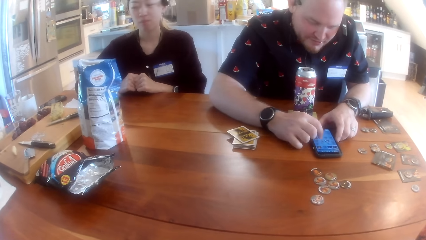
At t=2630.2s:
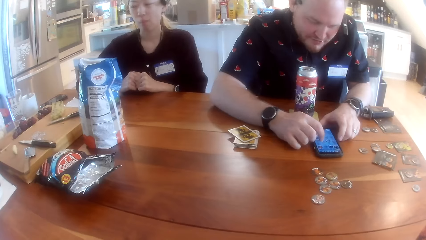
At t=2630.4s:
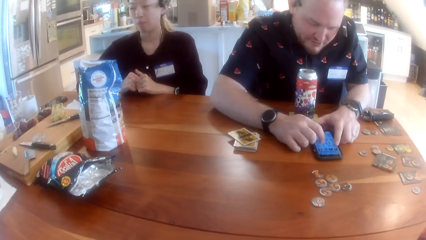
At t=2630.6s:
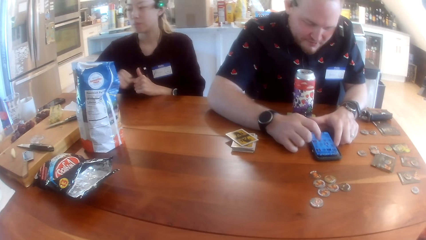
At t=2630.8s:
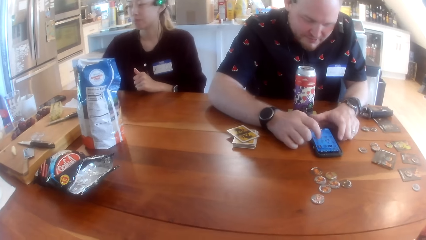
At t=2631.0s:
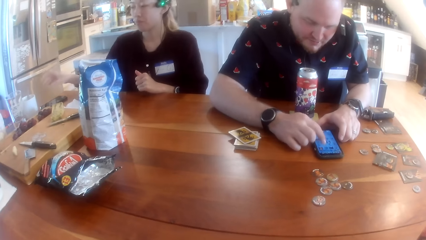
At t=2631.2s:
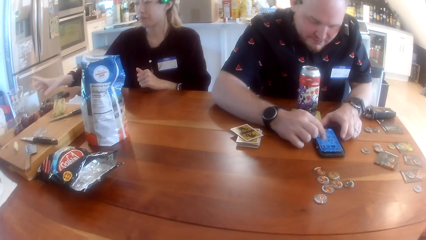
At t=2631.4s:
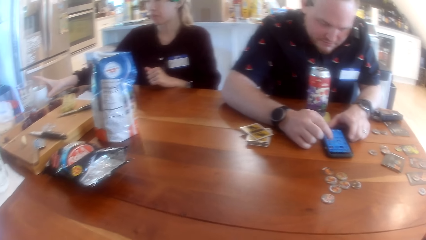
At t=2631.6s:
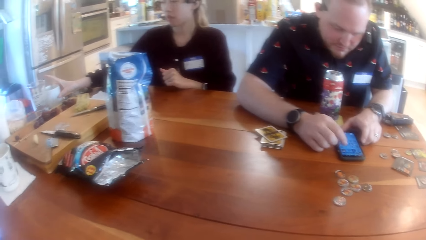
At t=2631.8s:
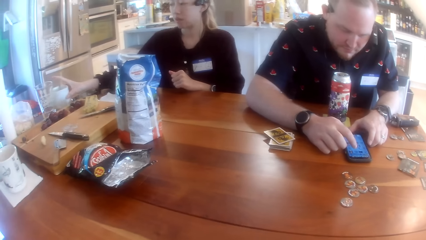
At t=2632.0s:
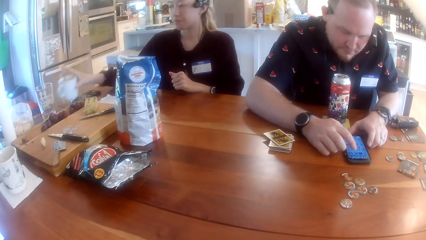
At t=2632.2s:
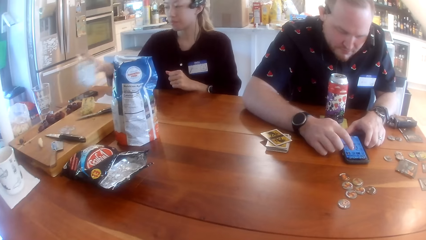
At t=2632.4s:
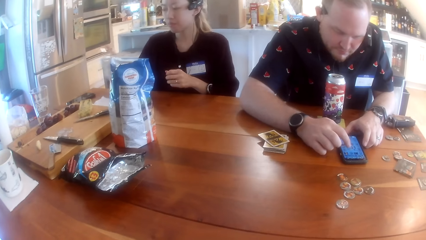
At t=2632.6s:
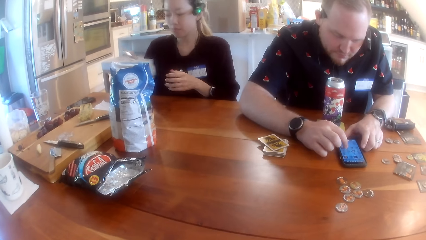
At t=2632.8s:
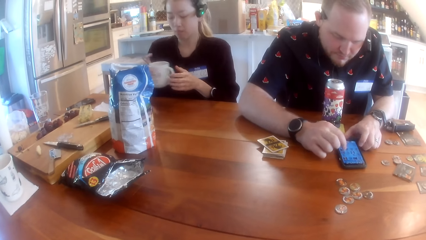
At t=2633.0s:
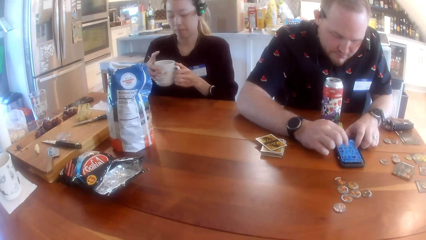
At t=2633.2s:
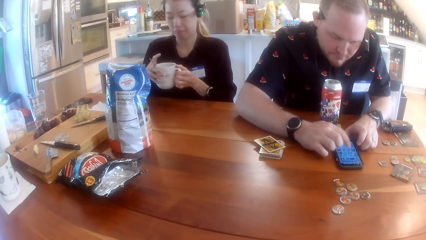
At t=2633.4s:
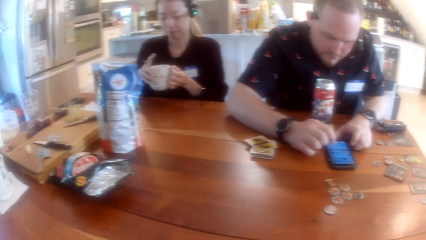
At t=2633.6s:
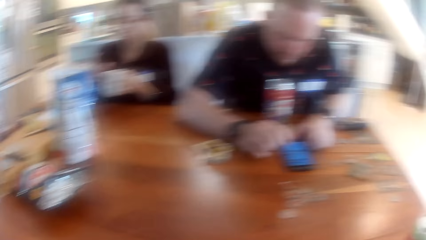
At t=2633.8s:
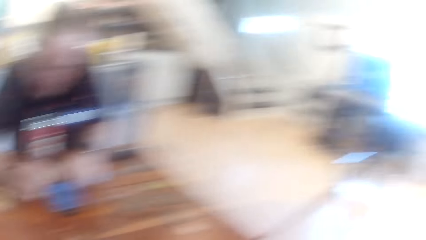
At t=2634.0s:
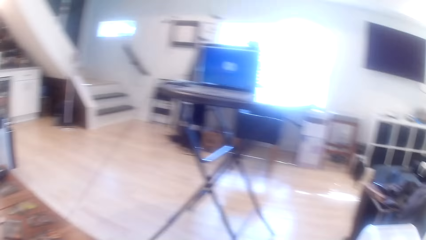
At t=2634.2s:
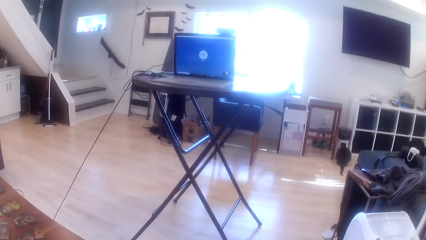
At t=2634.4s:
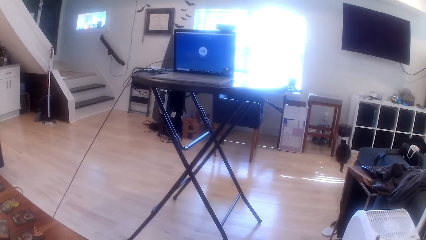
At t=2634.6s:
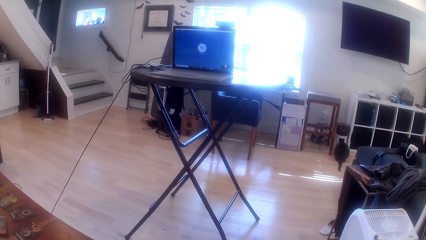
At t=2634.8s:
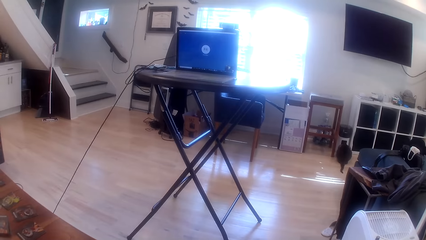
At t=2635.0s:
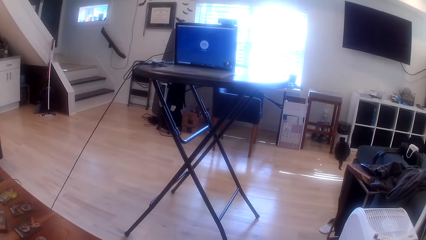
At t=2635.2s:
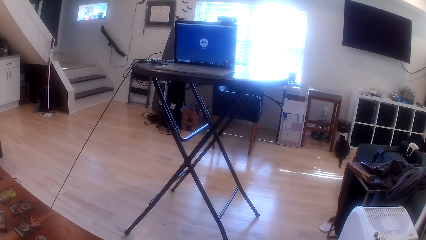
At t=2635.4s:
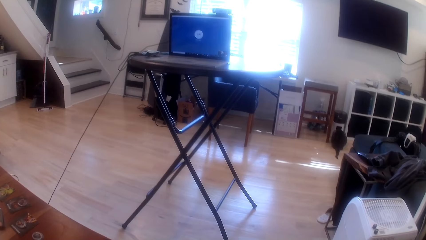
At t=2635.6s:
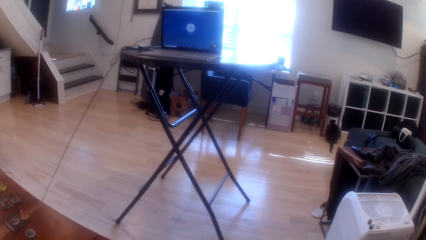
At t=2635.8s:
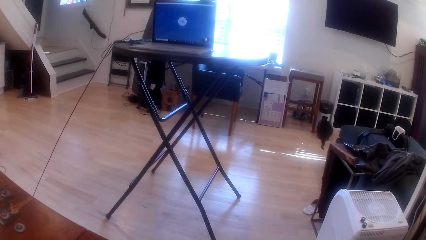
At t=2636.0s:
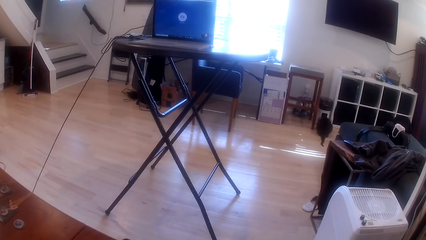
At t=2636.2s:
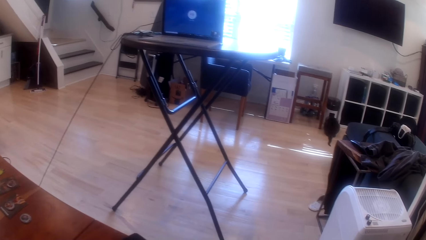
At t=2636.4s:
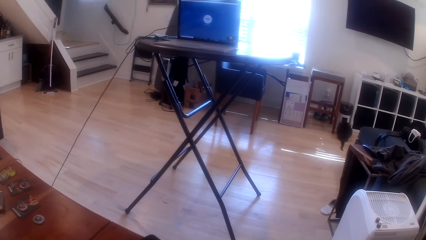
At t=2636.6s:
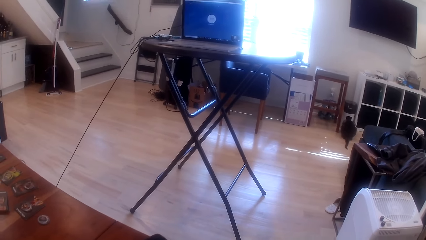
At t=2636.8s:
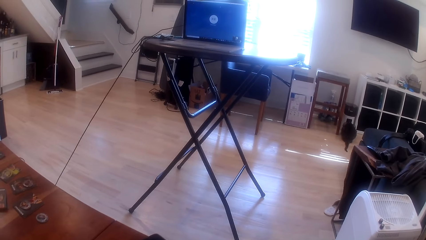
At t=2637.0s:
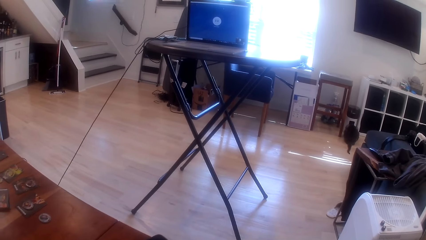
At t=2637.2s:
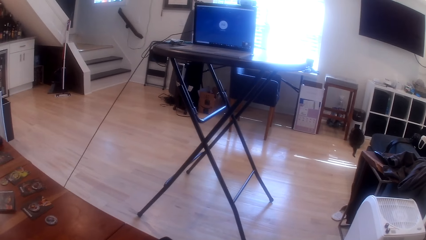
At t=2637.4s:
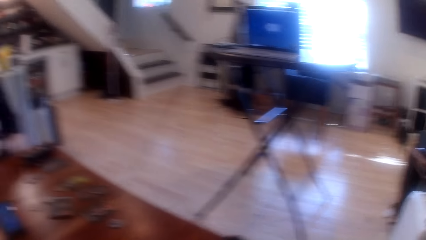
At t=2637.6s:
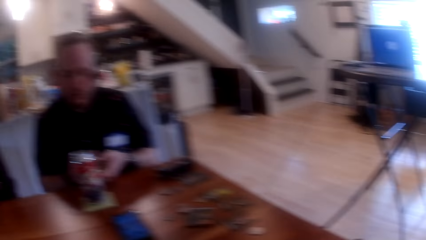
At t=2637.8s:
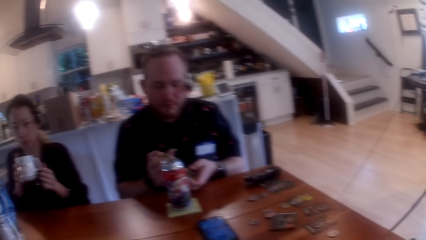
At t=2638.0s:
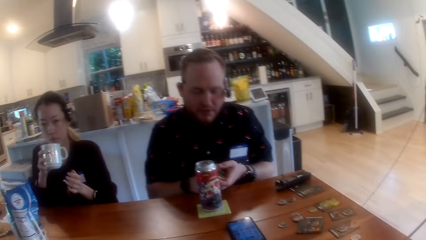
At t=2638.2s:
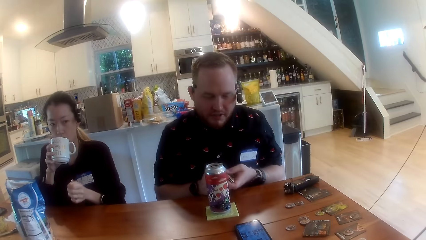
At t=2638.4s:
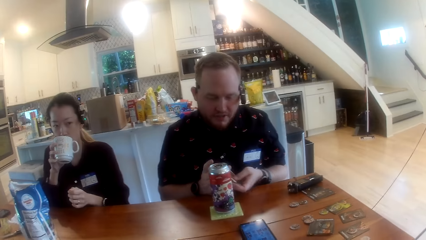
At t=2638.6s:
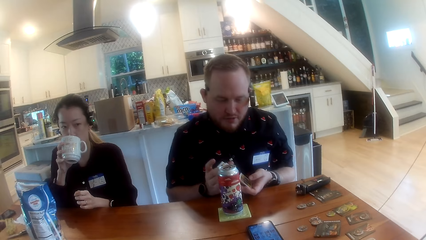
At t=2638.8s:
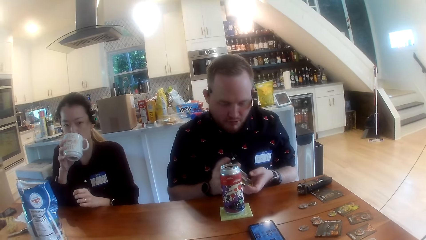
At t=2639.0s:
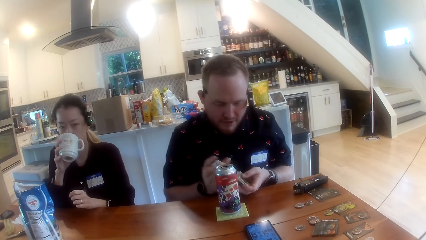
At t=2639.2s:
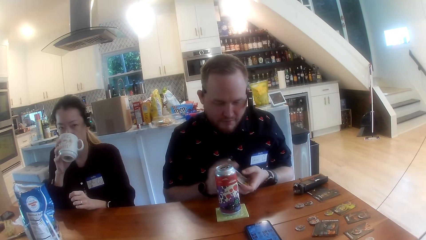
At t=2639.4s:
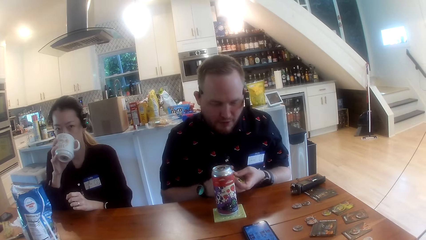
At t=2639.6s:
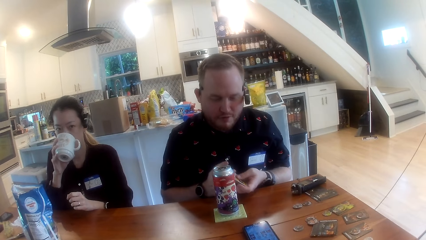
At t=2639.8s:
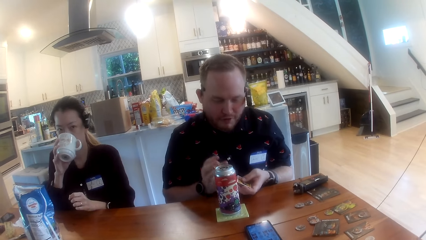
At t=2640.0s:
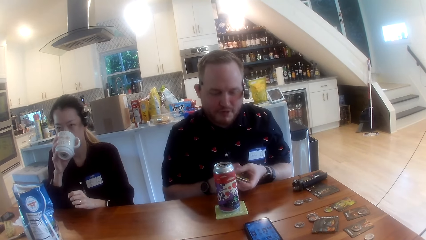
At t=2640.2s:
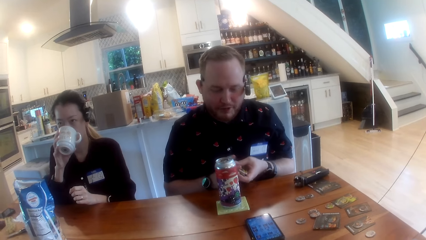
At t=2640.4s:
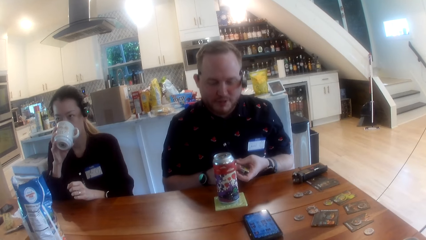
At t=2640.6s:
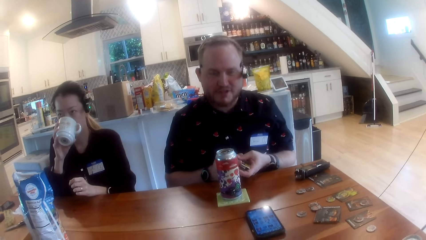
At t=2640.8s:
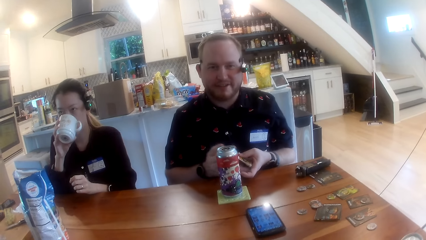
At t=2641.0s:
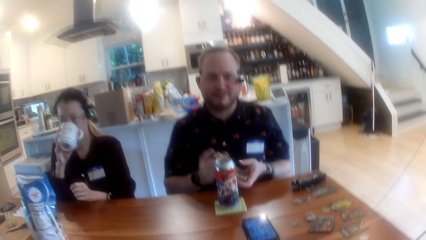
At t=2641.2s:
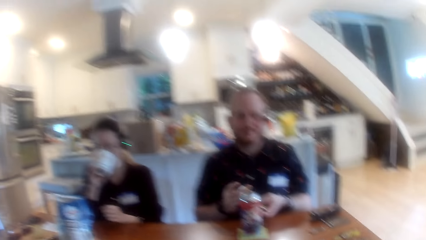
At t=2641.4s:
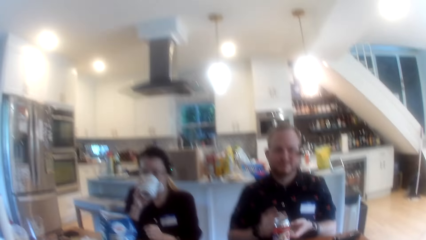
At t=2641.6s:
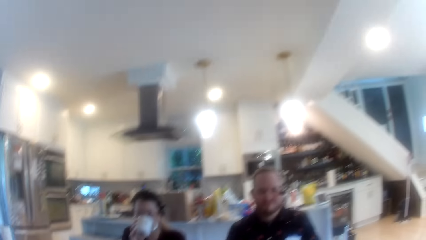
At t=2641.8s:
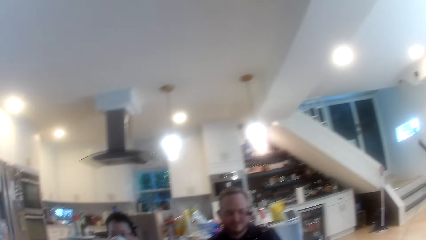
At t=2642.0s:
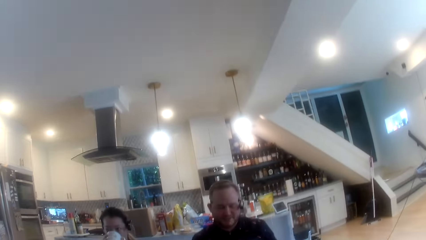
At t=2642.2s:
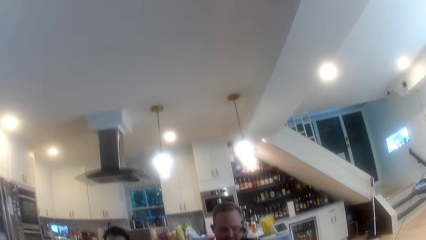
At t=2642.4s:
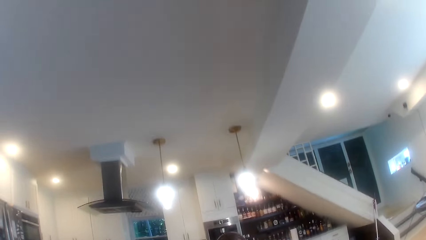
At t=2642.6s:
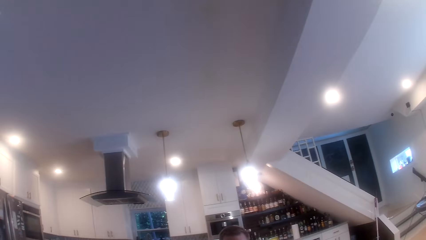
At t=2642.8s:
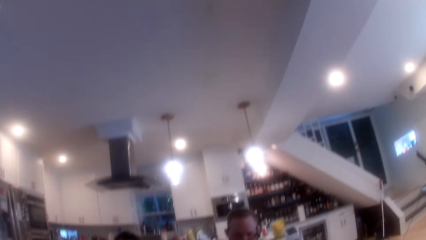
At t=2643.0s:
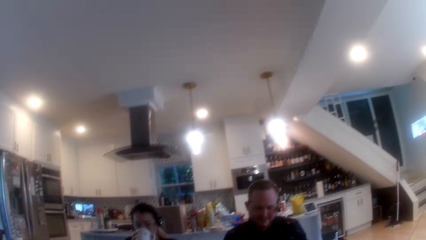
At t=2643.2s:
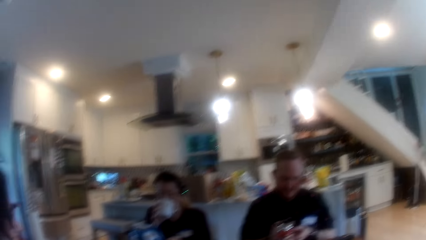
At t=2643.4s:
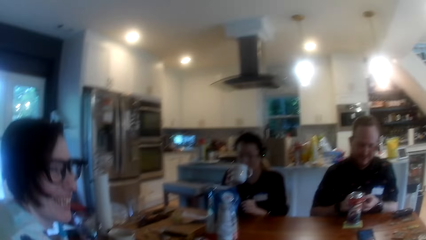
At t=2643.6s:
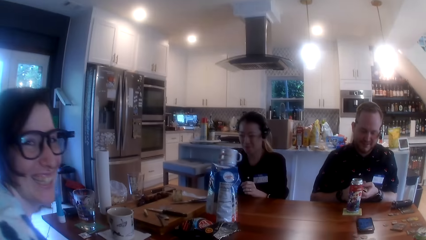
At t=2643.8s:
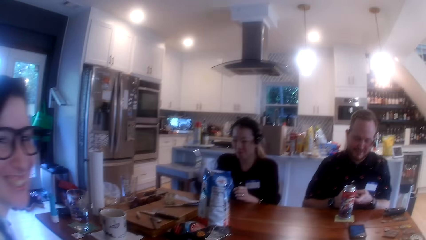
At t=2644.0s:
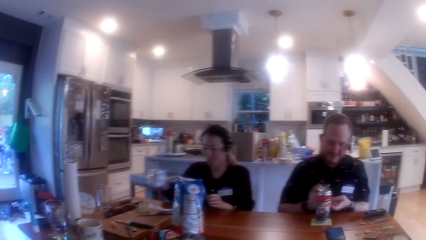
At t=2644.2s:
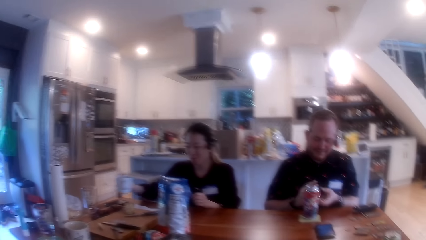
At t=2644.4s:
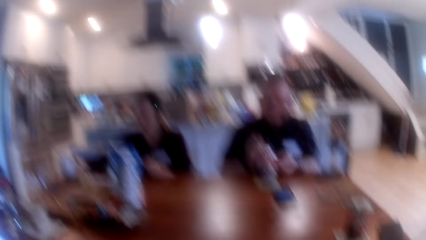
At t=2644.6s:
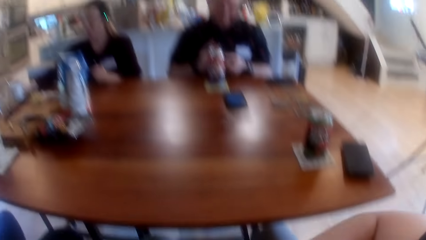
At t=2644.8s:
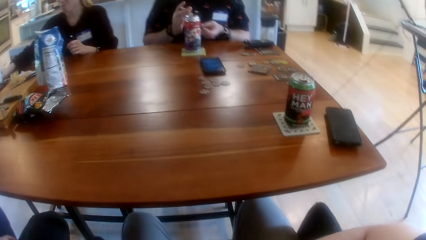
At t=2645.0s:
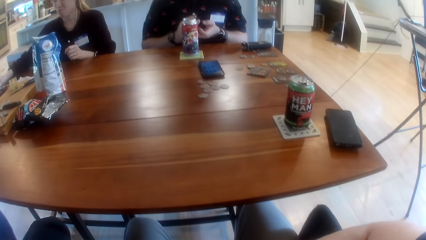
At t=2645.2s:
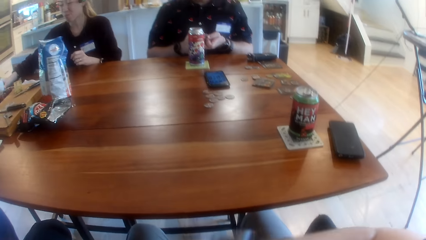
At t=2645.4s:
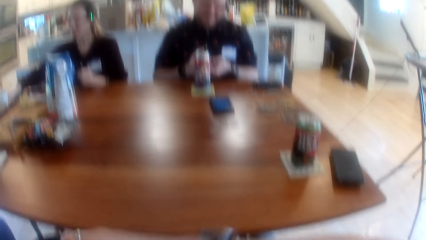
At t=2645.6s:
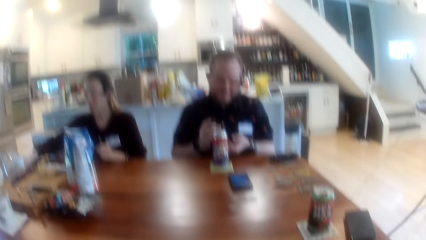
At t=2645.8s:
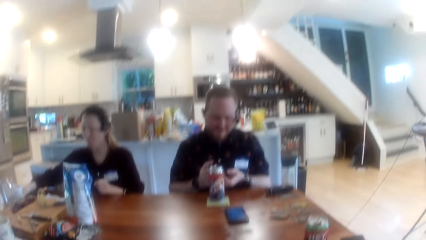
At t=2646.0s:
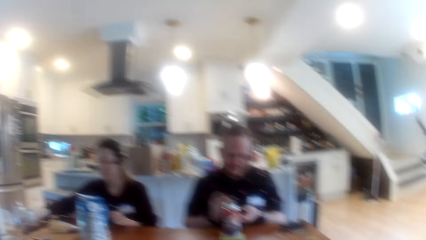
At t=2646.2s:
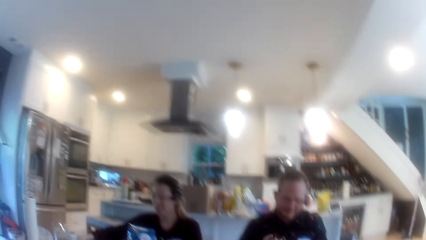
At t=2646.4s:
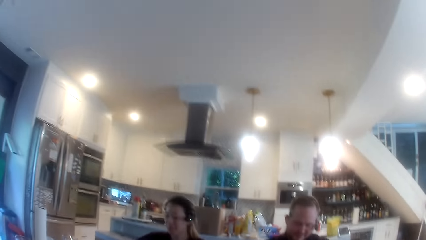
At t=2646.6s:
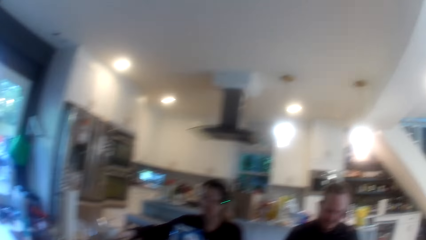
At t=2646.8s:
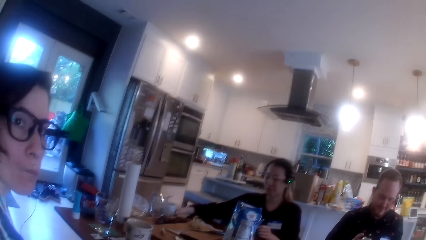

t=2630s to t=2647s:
A woman picks up a cup of coffee on the table with her right hand. She holds the cup of coffee with both hands. The camera wearer looks around. A man interacts with the camera wearer, the woman and another woman at the table. The man shuffles the cards with both hands. The first woman drinks coffee from the cup in her right hand and drops the cup of coffee in her right hand on the table.
